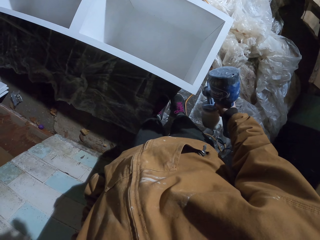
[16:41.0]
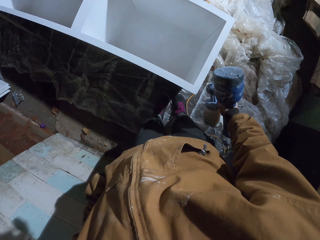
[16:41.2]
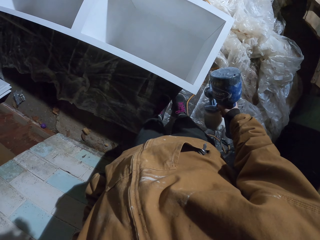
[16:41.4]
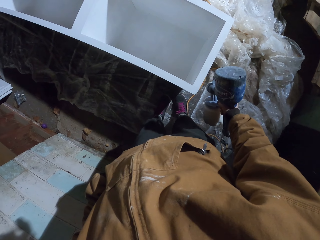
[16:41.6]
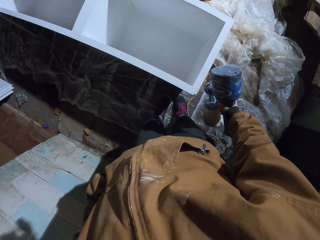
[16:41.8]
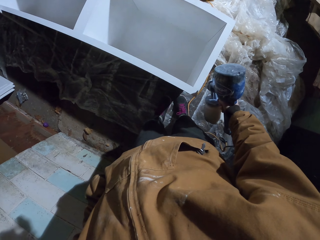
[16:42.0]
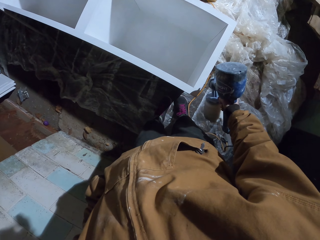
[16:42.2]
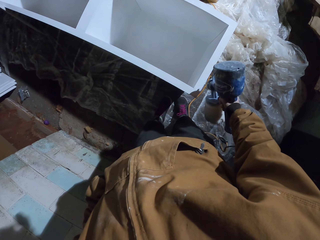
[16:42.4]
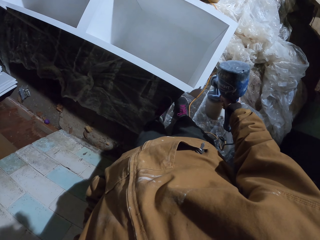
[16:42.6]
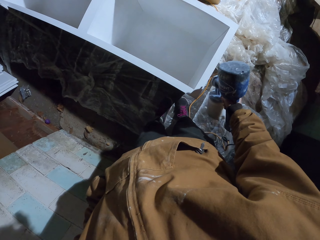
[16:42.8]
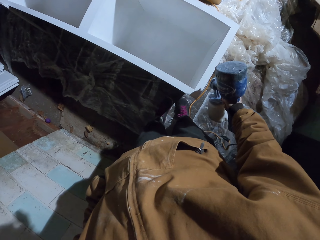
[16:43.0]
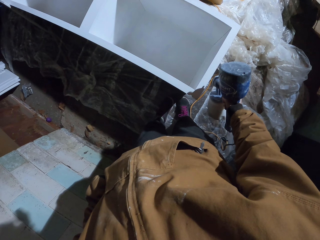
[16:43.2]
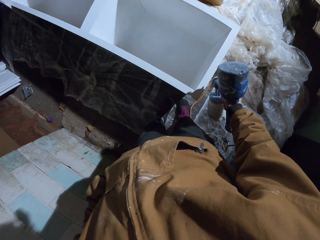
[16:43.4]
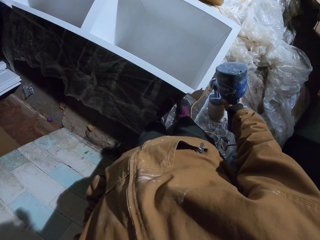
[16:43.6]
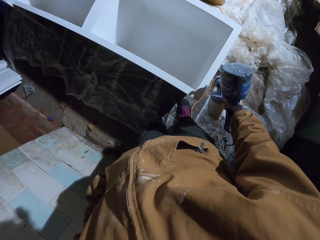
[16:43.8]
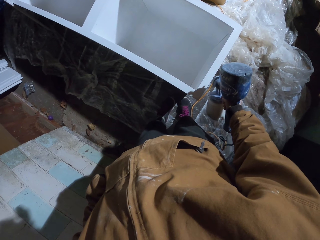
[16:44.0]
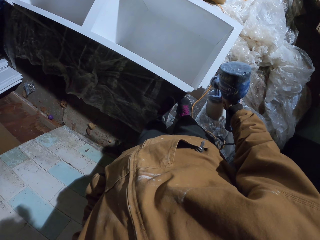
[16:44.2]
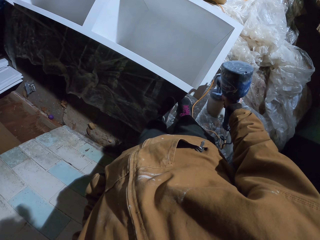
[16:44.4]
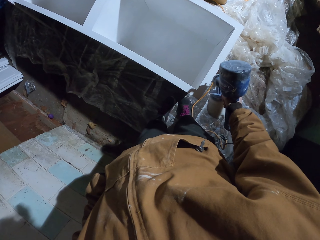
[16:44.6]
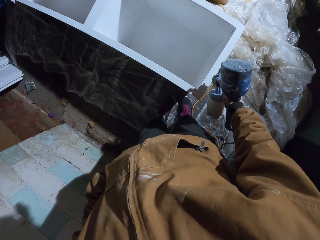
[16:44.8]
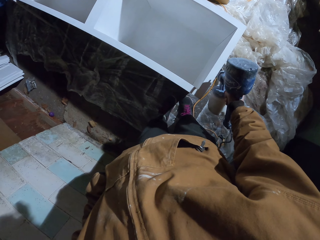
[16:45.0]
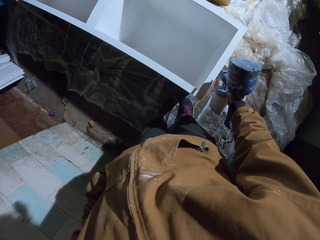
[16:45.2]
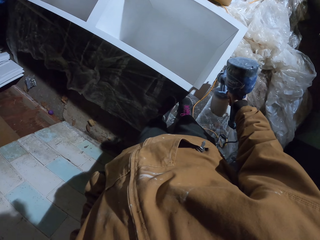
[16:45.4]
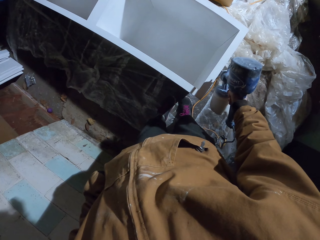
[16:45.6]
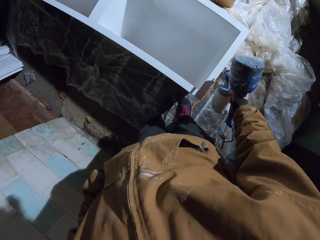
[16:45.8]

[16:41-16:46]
The camera wearer paints with a paint spray gun.

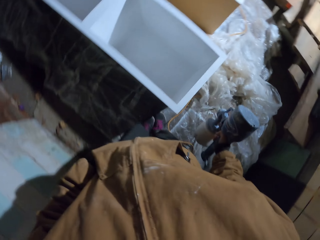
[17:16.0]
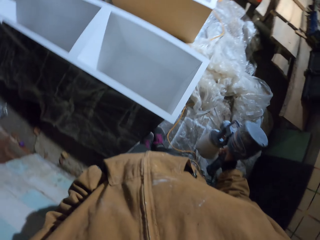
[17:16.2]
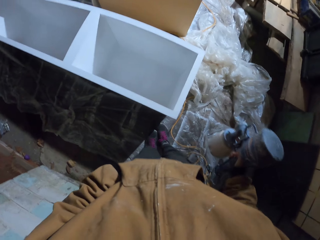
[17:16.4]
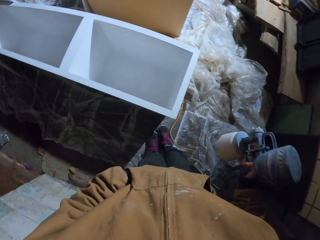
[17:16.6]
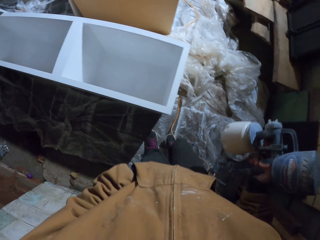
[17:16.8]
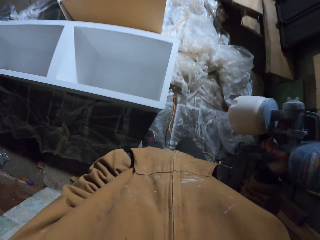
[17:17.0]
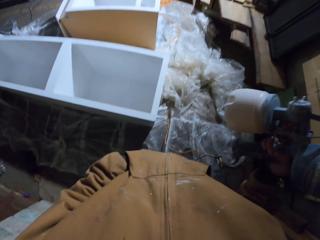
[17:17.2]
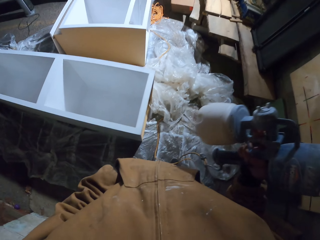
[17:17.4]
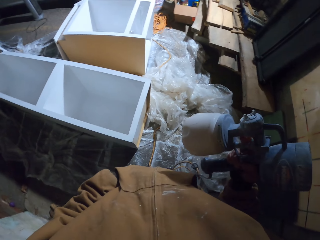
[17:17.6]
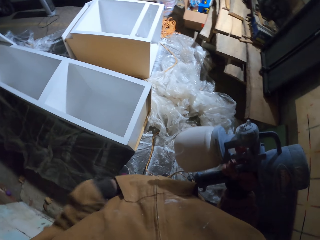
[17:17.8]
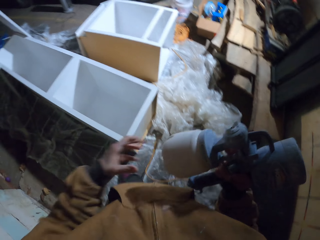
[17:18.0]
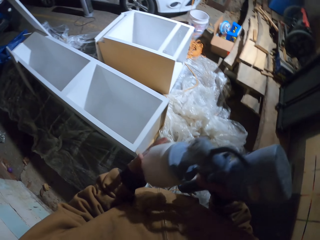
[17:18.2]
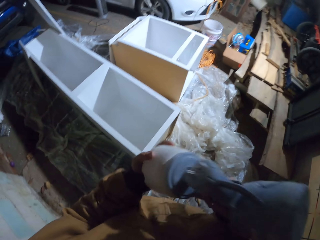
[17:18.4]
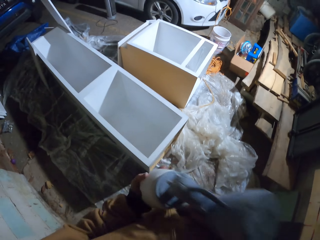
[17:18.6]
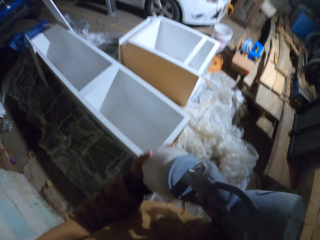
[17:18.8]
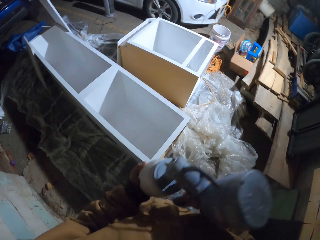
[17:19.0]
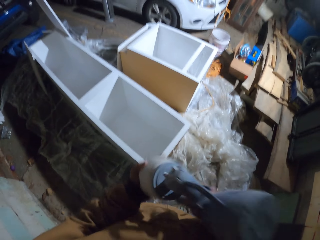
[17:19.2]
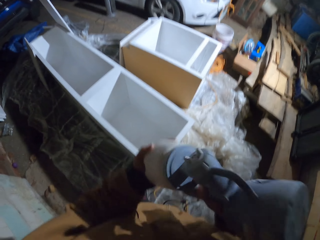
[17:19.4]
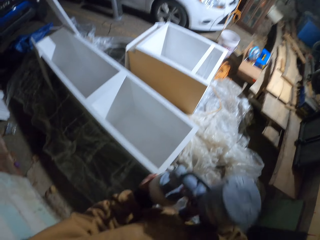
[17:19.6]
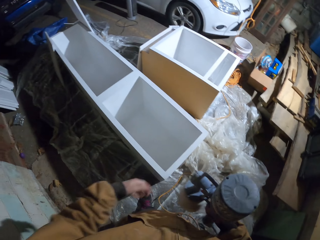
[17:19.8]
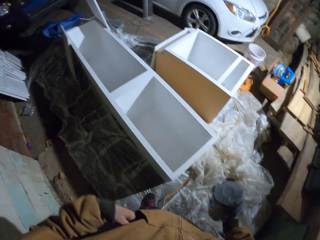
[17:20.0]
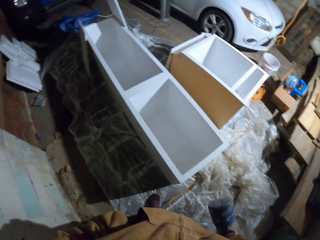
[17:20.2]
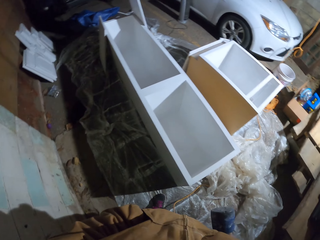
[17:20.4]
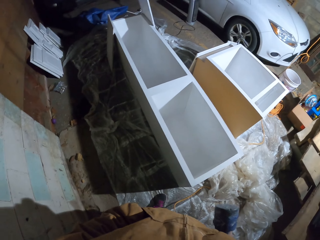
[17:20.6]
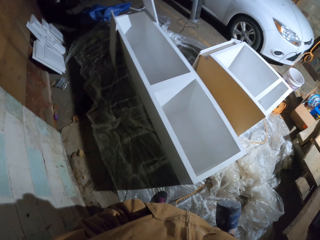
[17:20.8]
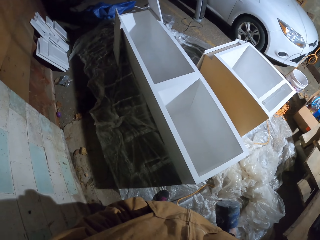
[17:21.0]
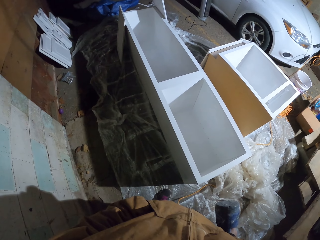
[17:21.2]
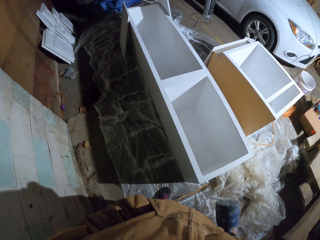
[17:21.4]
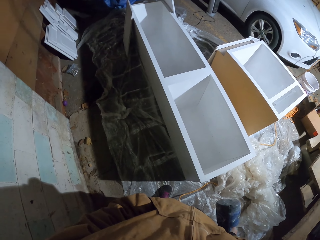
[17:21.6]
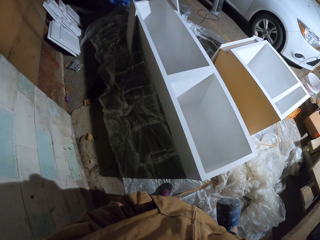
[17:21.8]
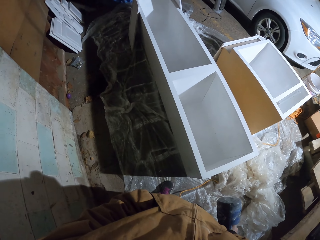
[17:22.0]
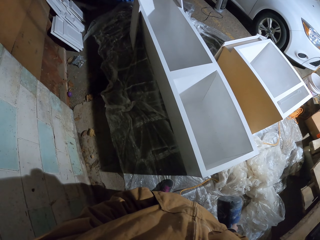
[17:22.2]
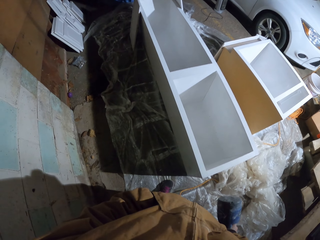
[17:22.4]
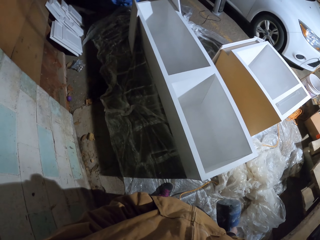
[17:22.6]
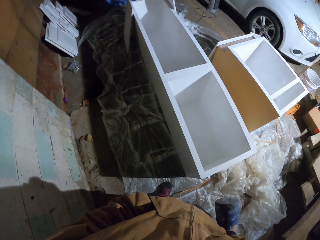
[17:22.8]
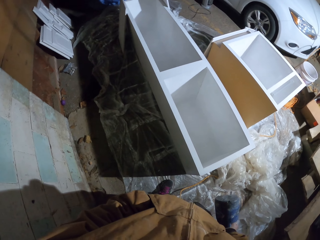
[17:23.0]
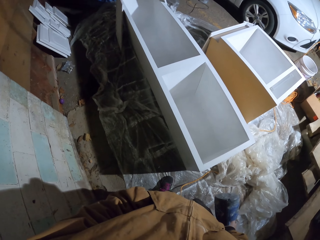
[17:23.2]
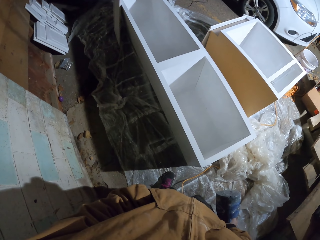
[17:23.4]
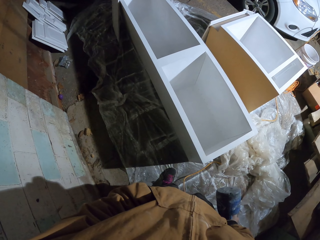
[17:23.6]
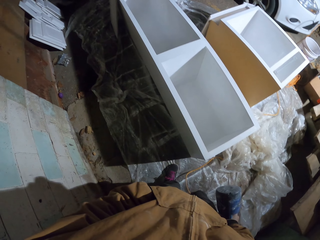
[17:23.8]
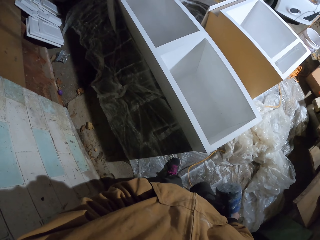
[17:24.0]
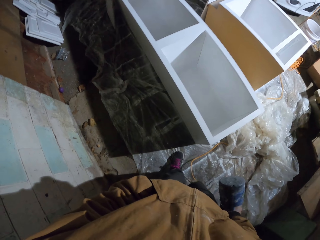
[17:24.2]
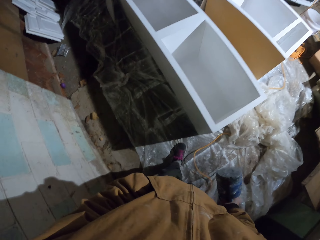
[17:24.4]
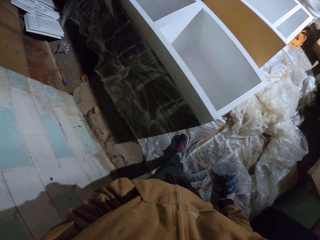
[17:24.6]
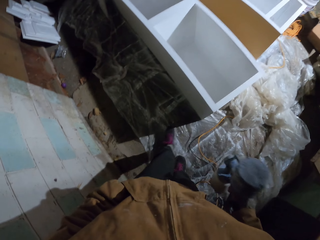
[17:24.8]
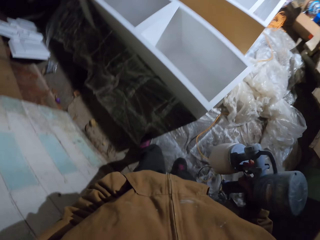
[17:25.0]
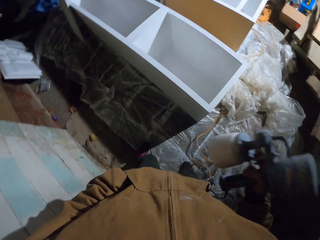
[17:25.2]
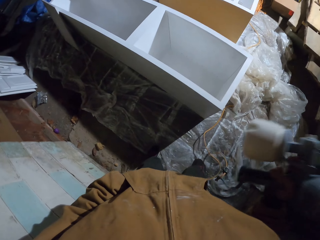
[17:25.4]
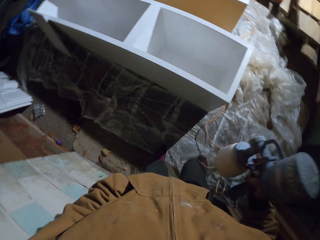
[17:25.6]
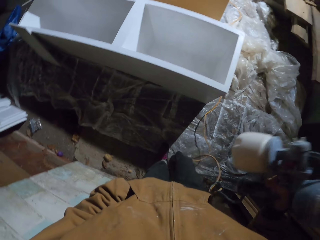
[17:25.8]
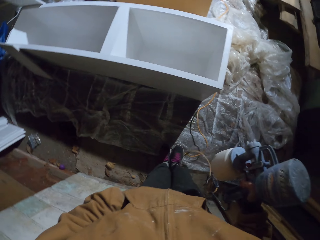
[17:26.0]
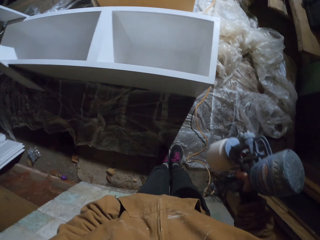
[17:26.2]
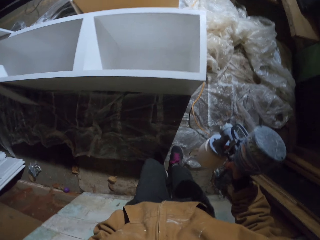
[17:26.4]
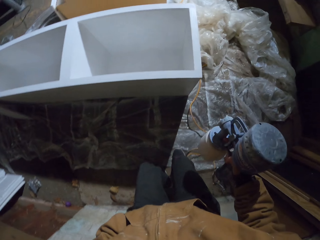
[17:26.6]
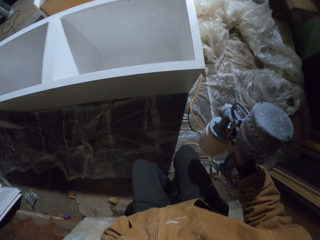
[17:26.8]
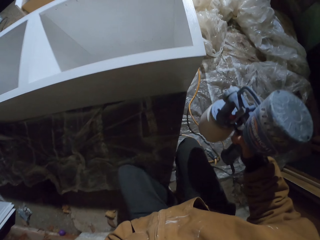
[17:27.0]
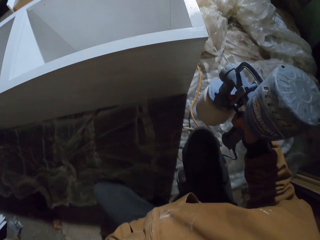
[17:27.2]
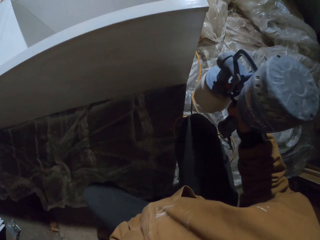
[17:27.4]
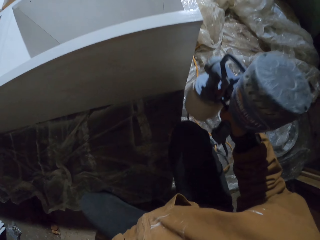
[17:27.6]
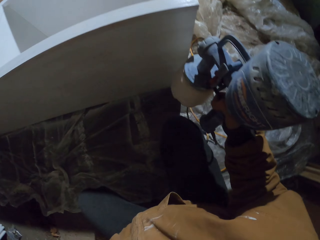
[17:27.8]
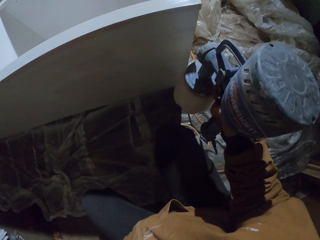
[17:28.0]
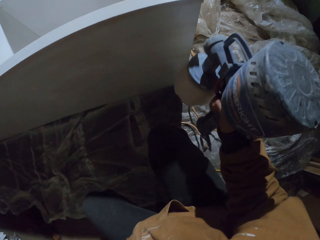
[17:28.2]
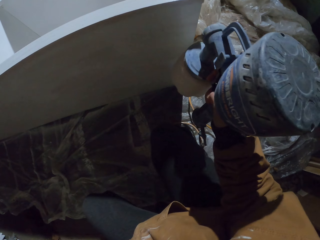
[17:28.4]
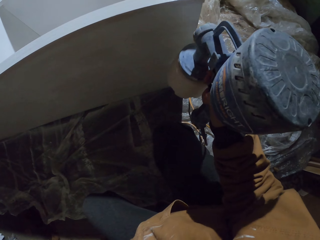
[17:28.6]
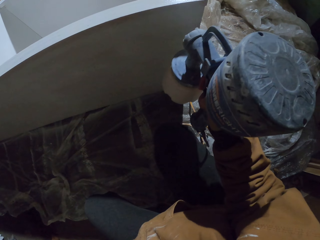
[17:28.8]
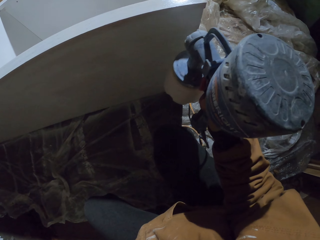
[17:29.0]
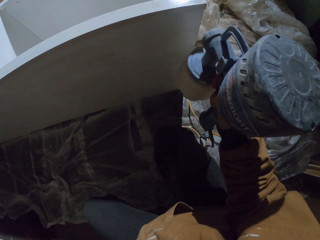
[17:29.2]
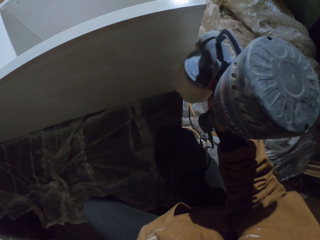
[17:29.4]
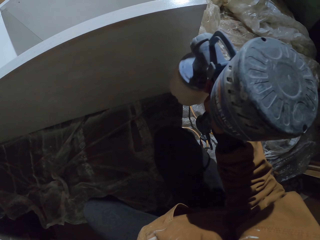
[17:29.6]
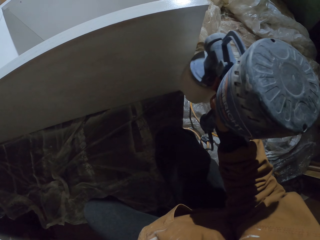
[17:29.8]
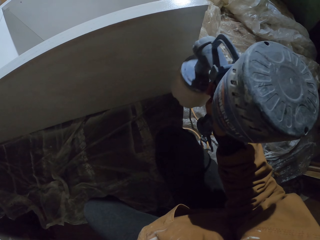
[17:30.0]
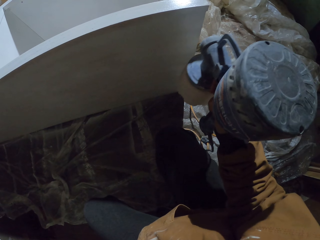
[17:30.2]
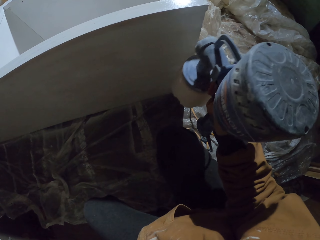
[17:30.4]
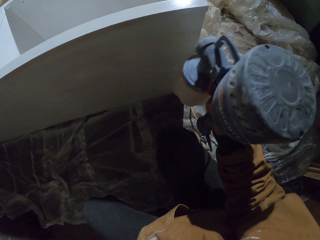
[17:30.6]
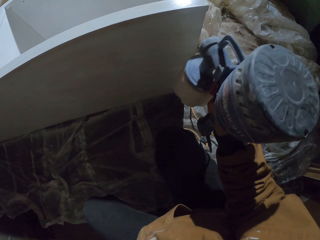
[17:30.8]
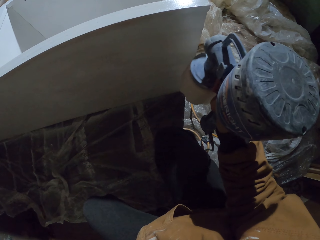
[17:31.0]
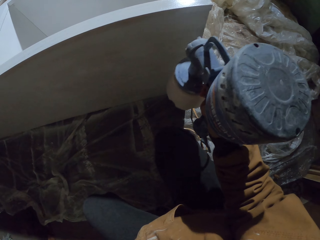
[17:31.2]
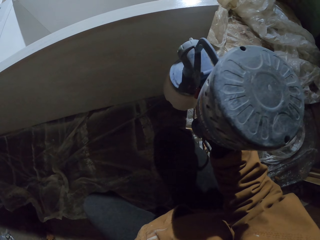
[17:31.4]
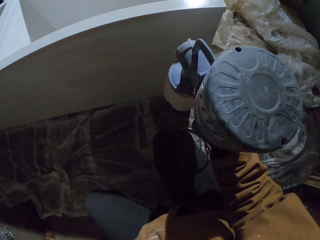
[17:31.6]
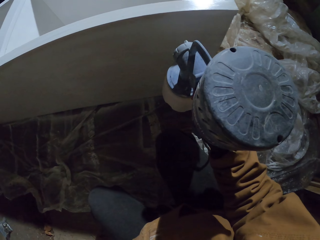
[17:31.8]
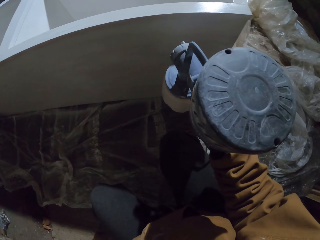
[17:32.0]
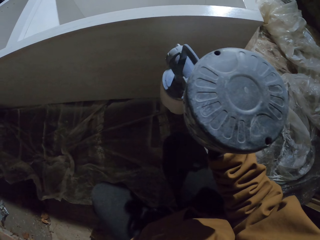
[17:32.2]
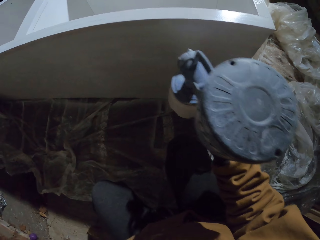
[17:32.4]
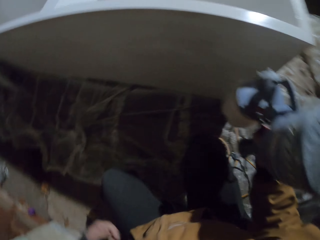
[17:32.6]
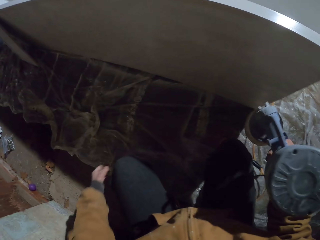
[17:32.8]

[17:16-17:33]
The camera wearer removes the hand from the pocket. They shake the paint spray gun. They put the left hand in the pocket. They shake the paint spray gun. They spray paint on the cupboard with the paint spray gun.
